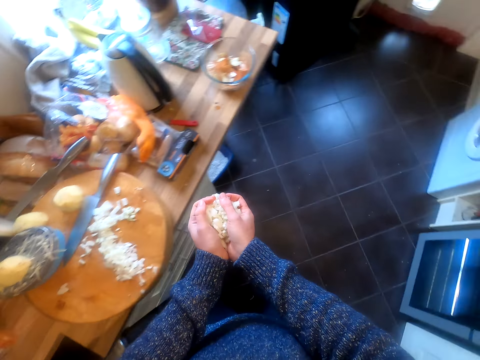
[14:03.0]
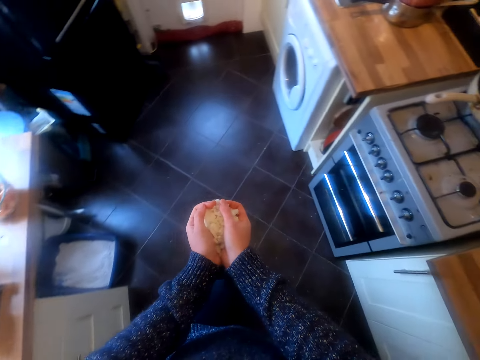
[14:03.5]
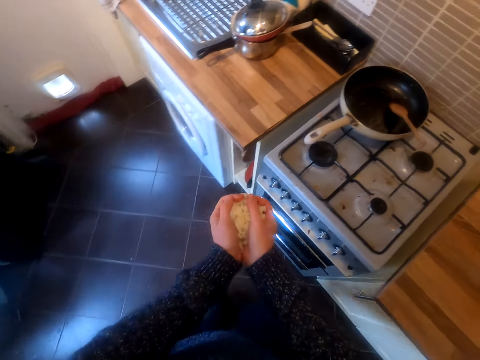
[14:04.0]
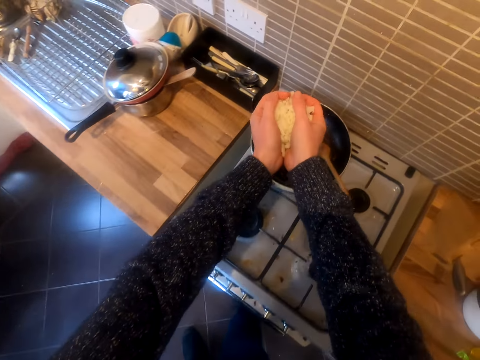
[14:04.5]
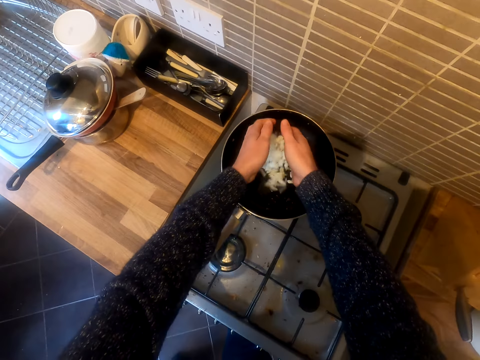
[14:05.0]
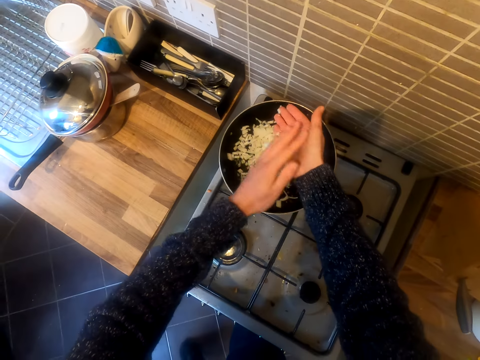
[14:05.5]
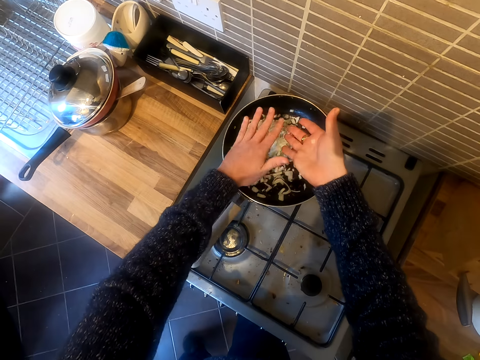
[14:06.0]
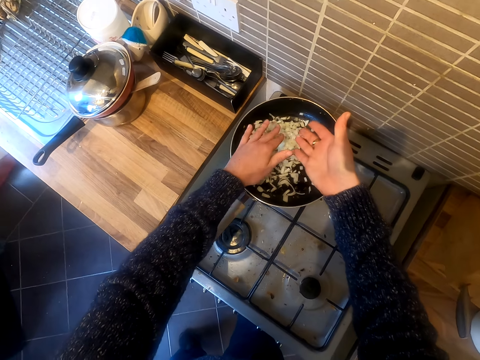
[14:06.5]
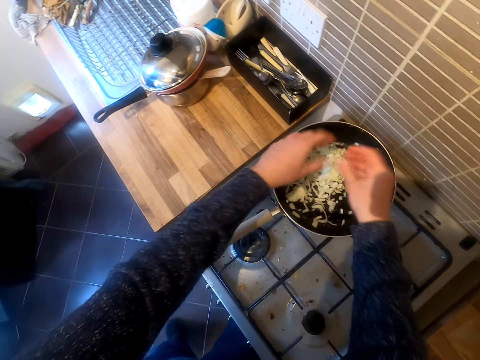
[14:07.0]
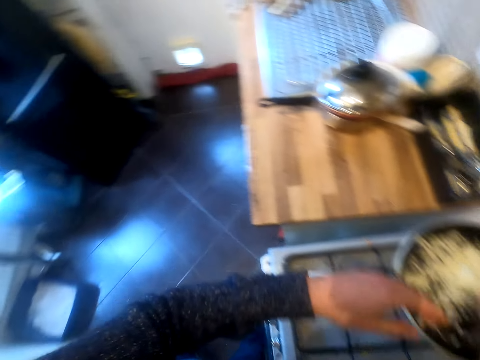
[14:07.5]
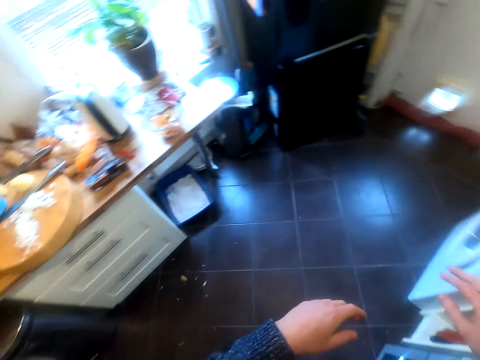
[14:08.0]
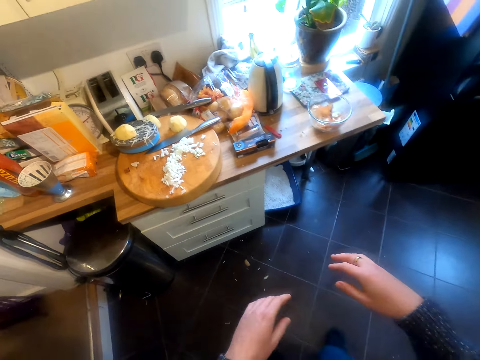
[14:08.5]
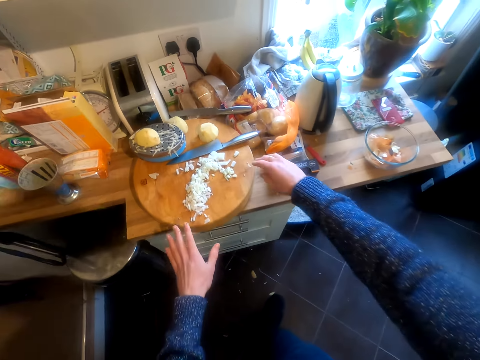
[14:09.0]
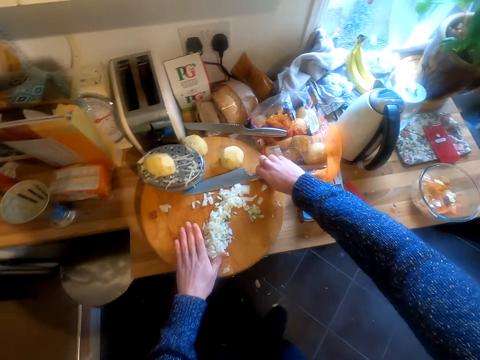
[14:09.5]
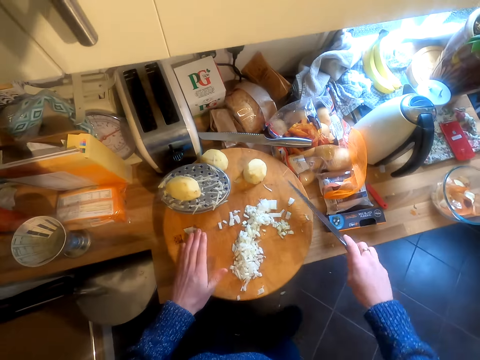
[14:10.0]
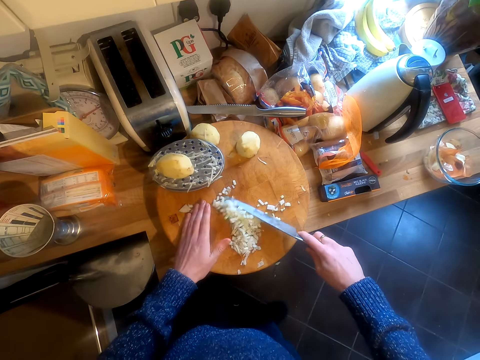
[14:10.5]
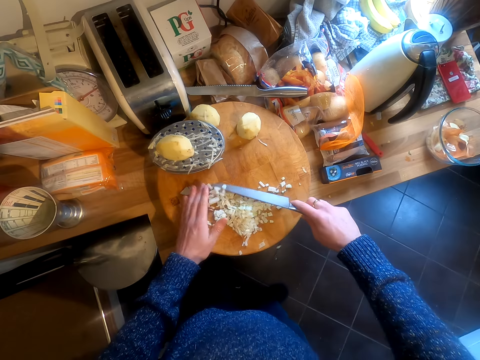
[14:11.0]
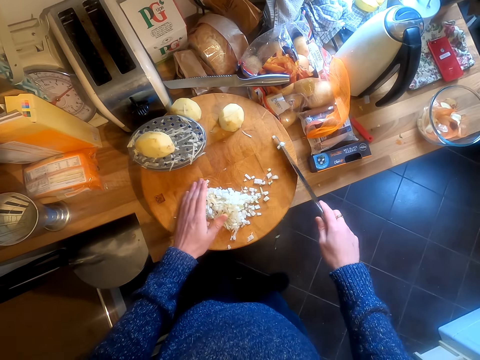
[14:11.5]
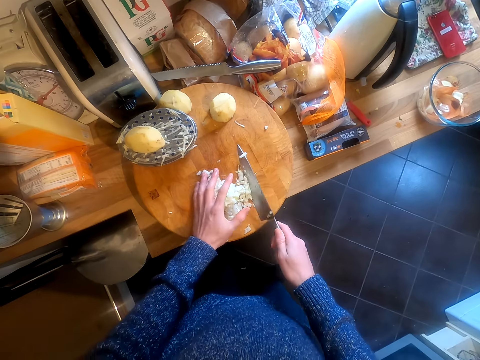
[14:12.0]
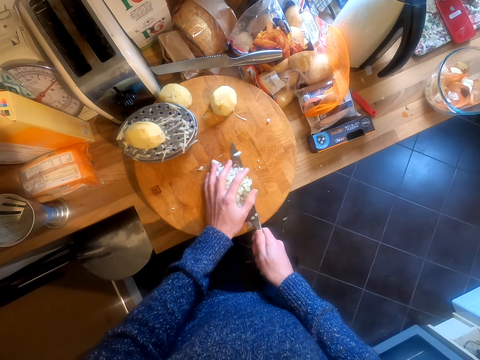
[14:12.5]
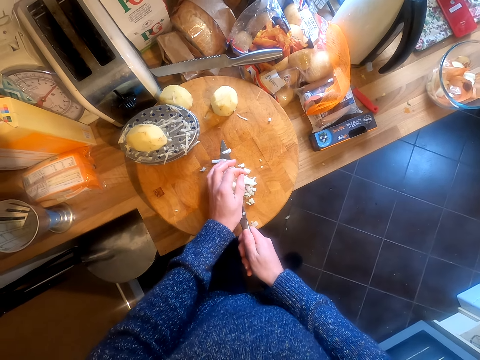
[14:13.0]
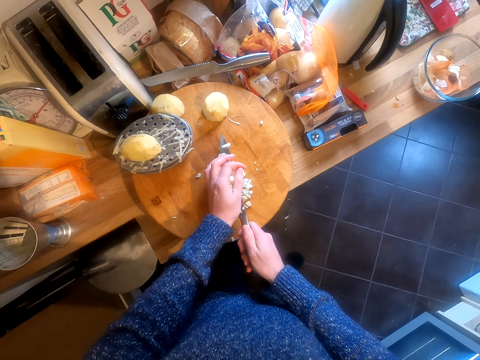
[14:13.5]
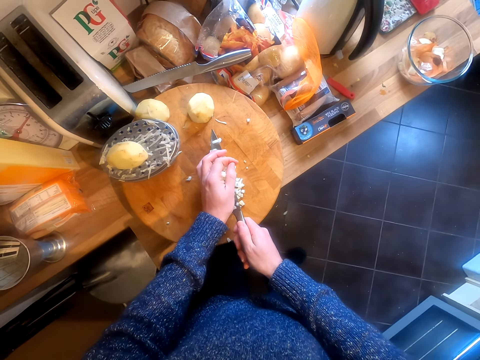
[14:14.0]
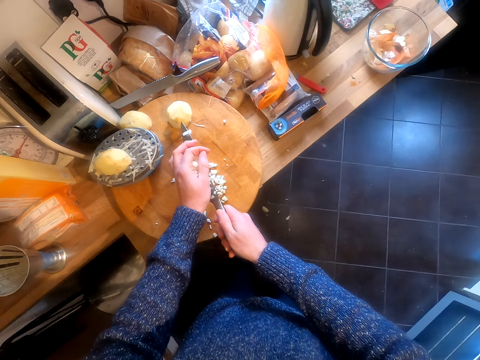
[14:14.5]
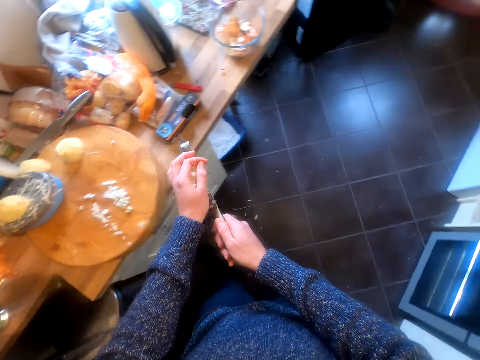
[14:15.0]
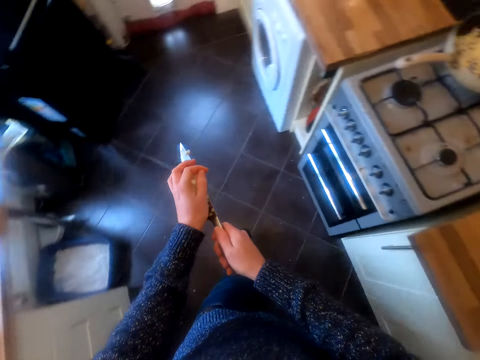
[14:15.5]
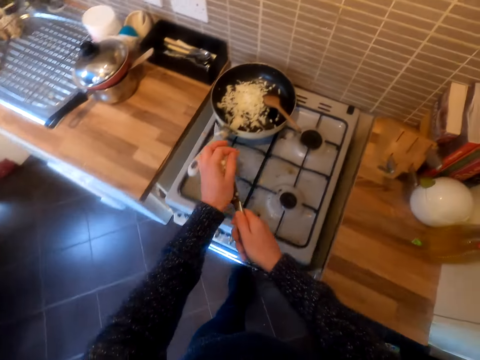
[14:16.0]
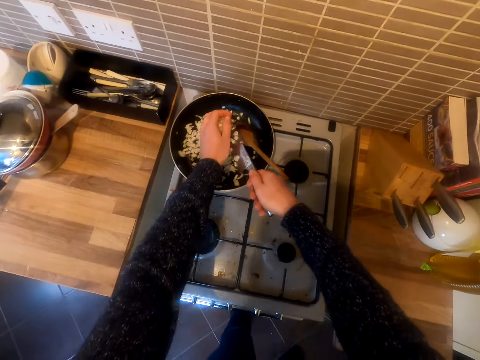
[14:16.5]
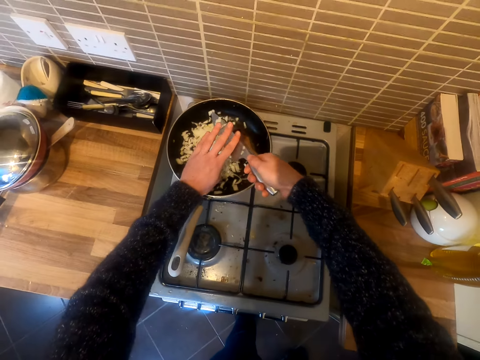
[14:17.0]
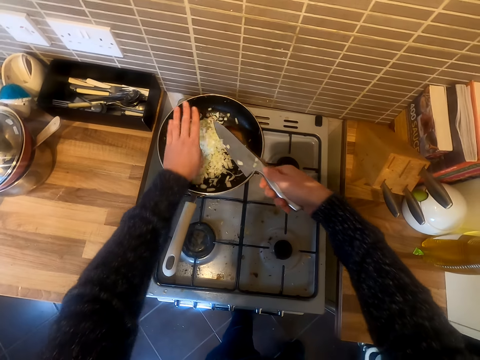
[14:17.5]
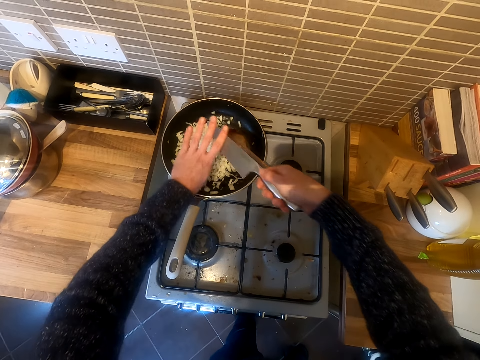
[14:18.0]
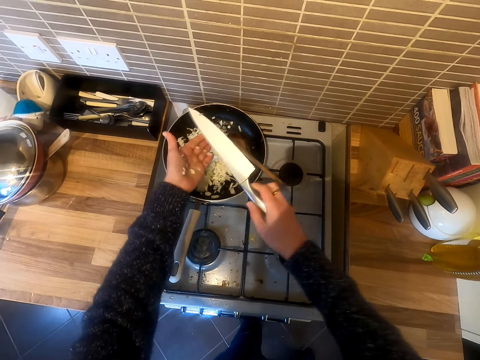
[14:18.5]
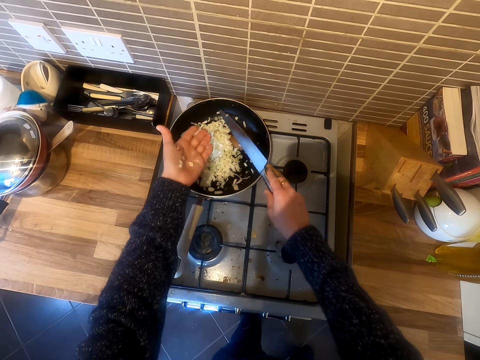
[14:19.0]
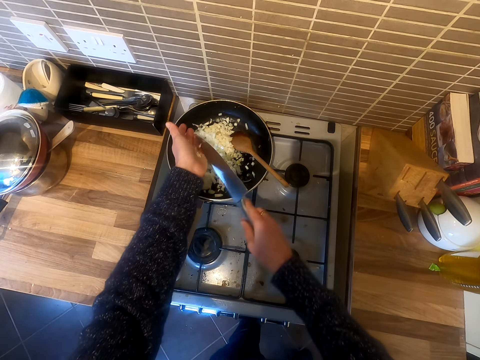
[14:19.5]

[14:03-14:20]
The camera wearer moves in the kitchen. She pours the onions into the cooking pan. She rubs one hand on the other. She moves in the kitchen. She picks up the knife. She moves the chopped onion together using the knife. She picks up the onion using the knife and hands. She moves in the kitchen. She pours the onions into the cooking pan. She wipes the onions from the knife and her hands.

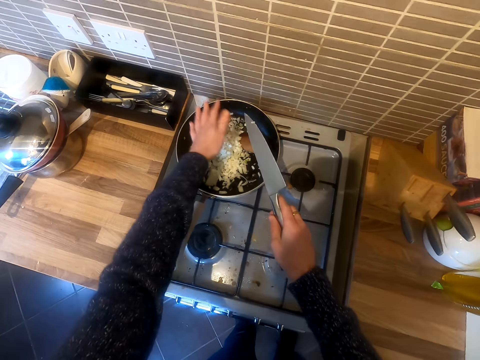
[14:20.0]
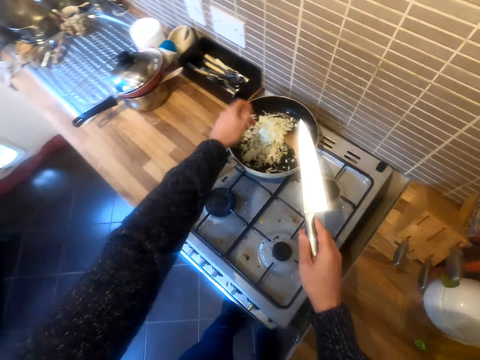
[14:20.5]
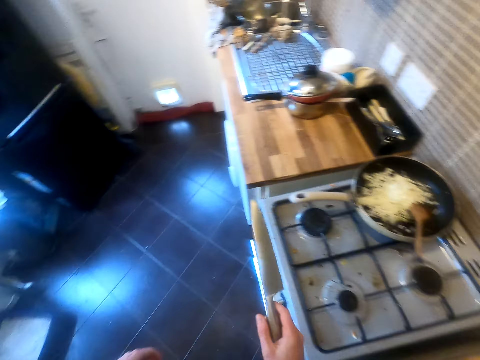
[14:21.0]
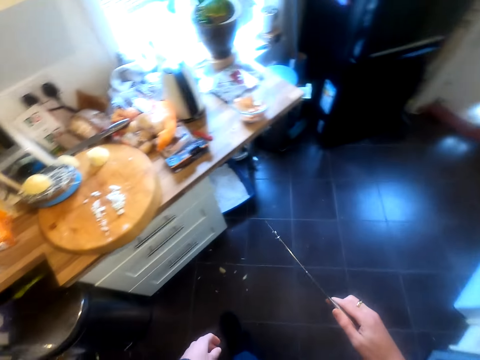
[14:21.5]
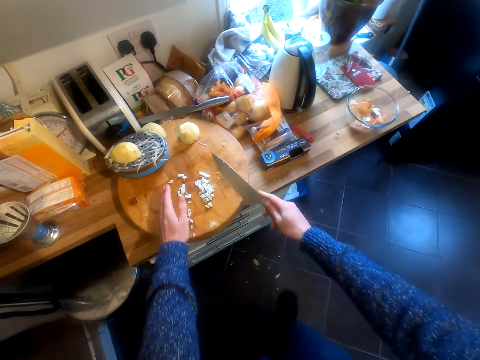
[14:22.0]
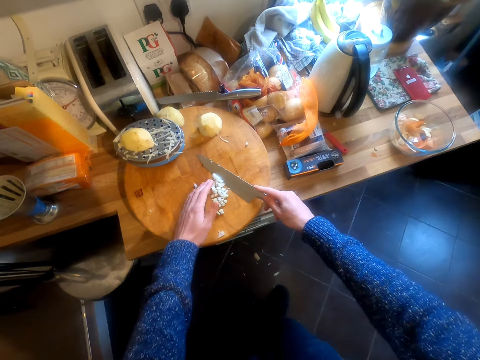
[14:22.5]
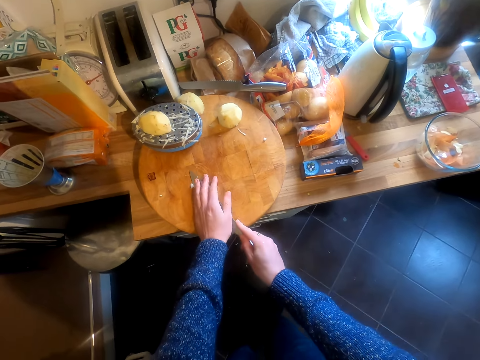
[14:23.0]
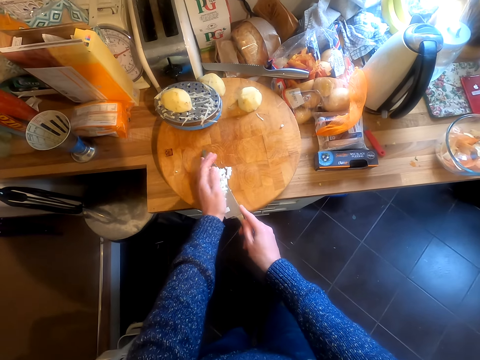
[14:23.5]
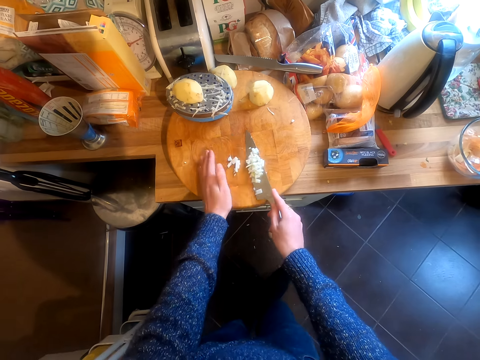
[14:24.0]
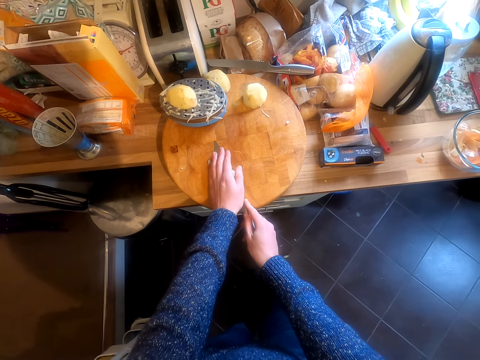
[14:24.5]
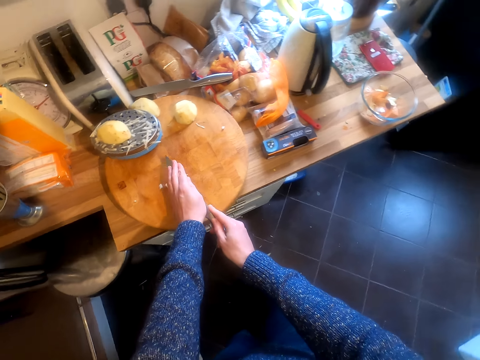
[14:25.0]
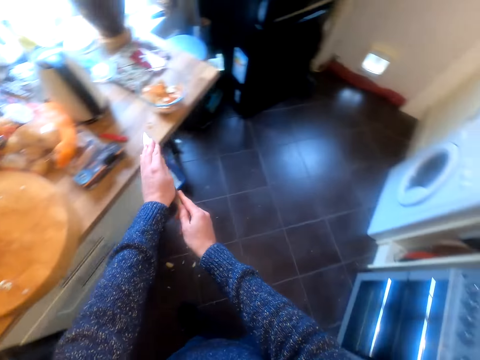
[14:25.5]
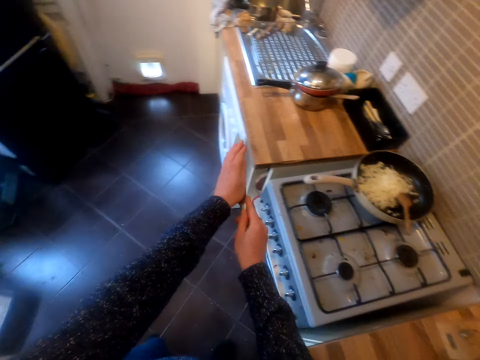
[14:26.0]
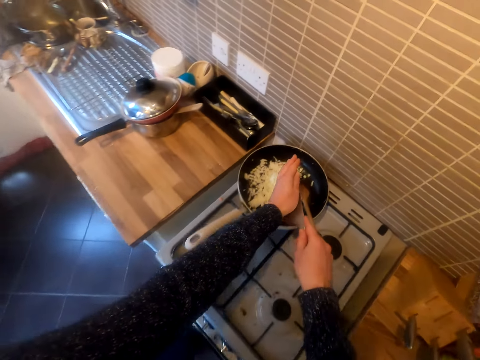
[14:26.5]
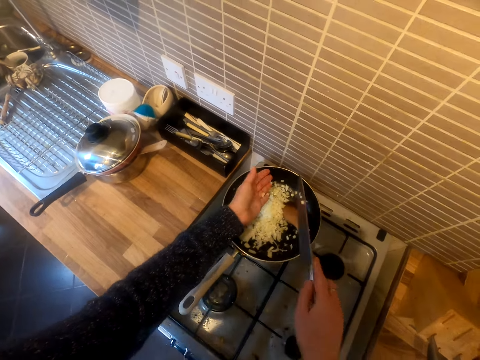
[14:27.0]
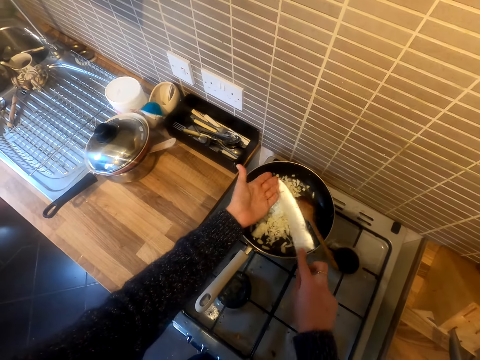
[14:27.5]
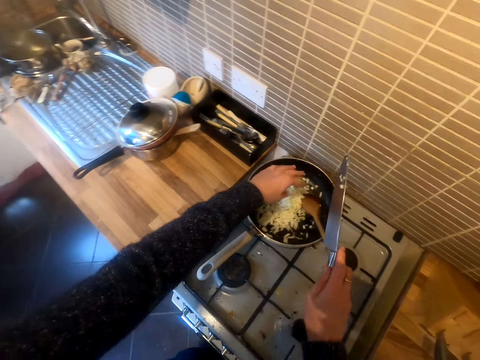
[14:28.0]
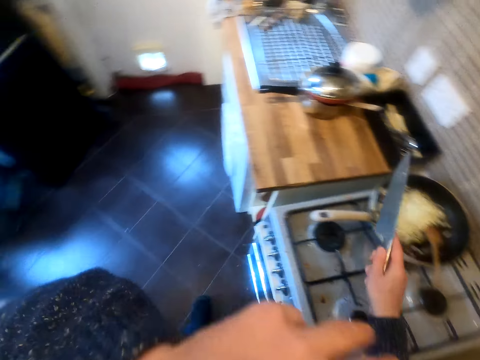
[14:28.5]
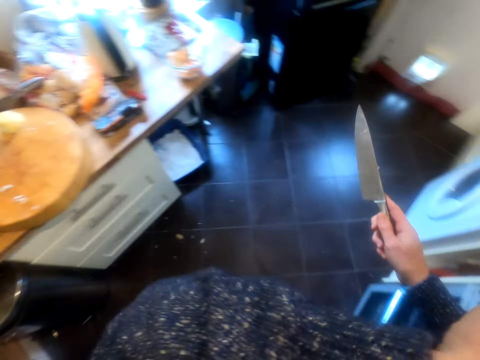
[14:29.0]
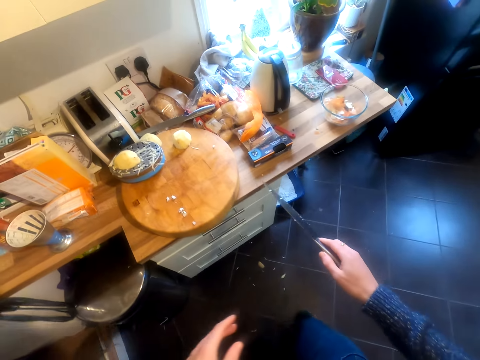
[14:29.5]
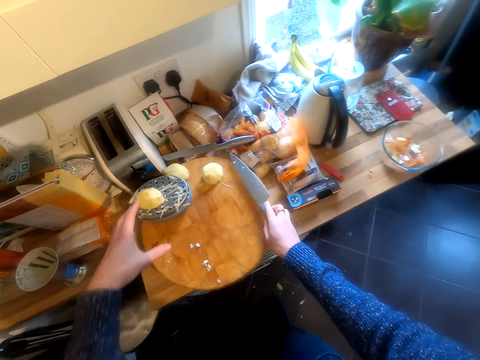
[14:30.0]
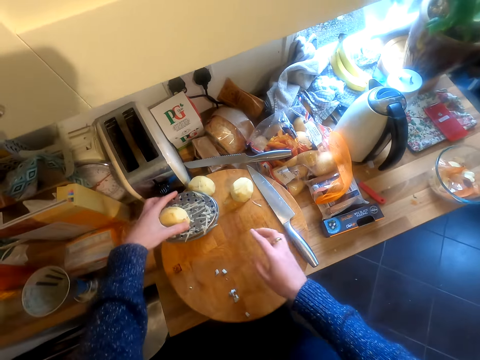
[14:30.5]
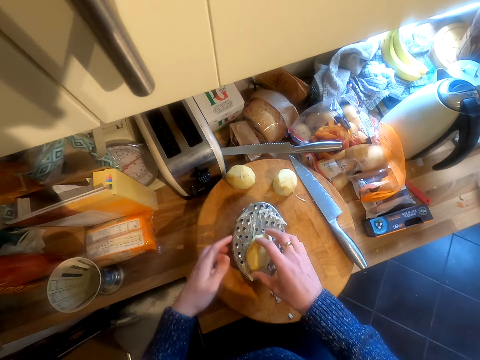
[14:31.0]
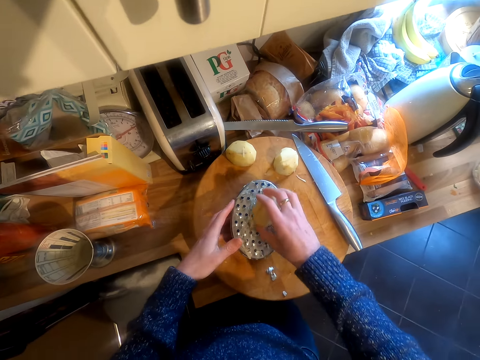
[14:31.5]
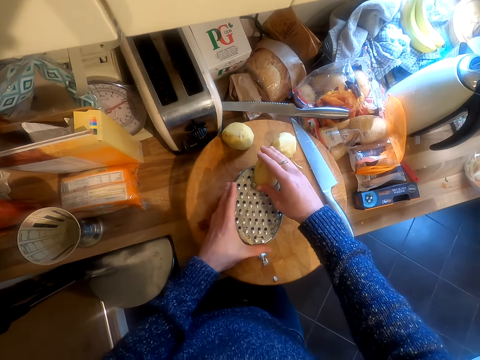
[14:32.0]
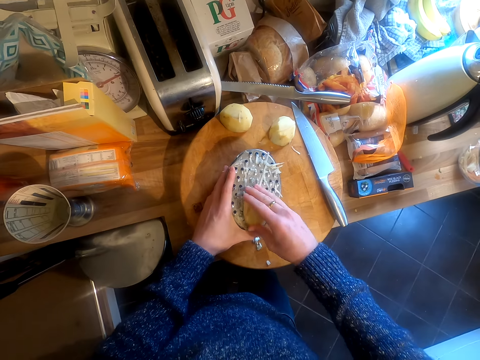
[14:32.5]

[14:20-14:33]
The camera wearer moves in the kitchen. They collect the onions on the chopping board. They pick up the onion using the knife and hands. They move in the kitchen. They pour the onions into the cooking pan. They move in the kitchen and touch the nose. They put the knife on the chopping board. They grab the grater with a potato on top of it. They move the grater on the chopping board. They grate the potato.
